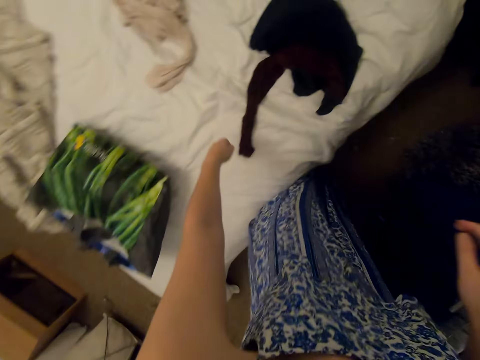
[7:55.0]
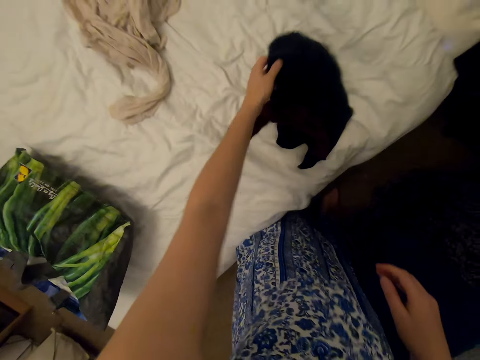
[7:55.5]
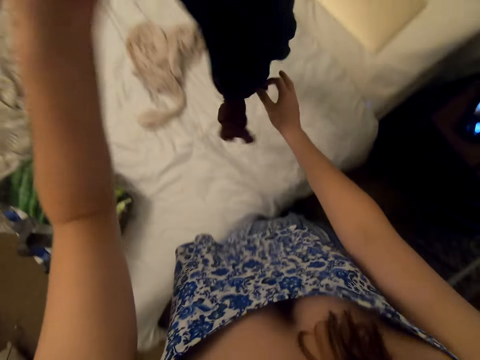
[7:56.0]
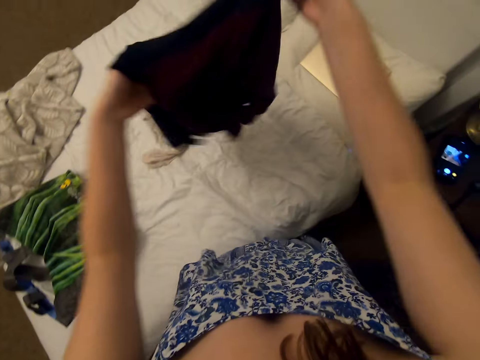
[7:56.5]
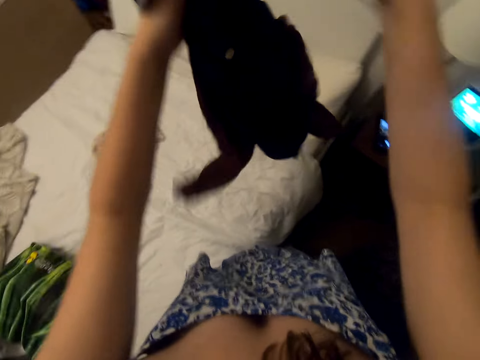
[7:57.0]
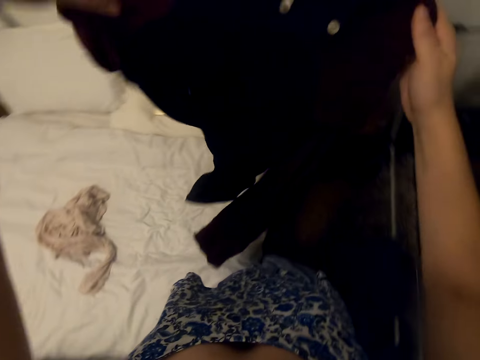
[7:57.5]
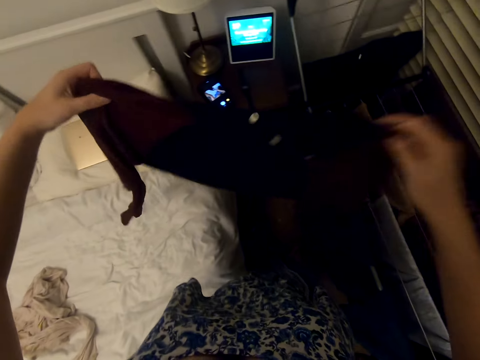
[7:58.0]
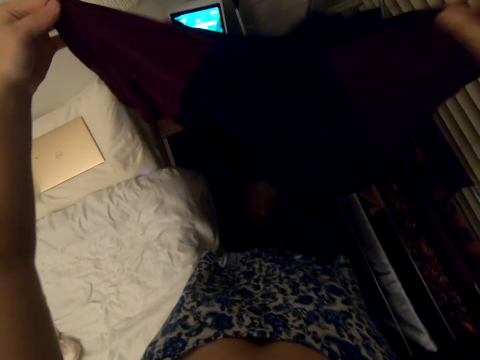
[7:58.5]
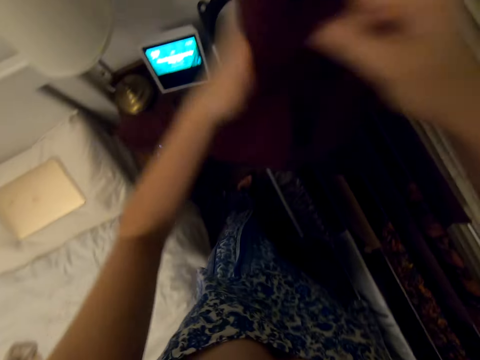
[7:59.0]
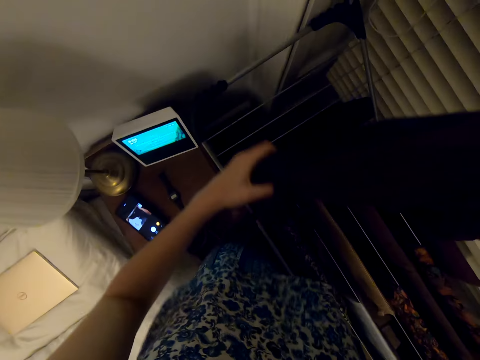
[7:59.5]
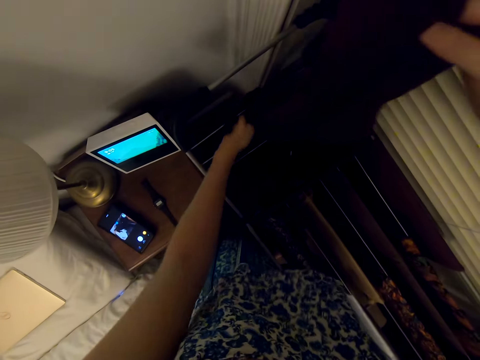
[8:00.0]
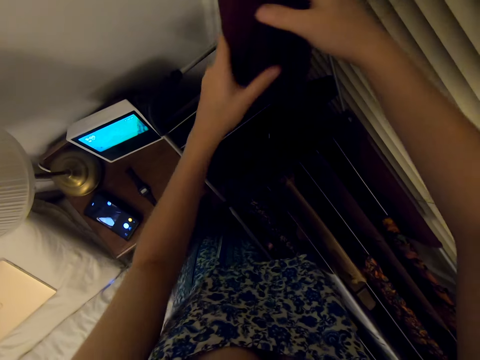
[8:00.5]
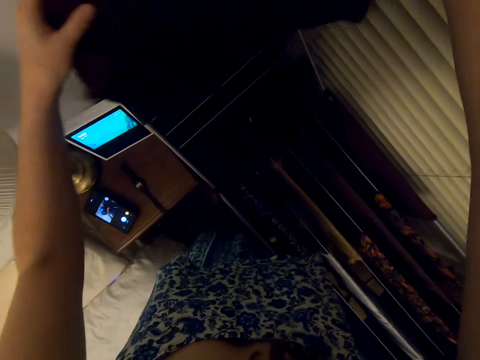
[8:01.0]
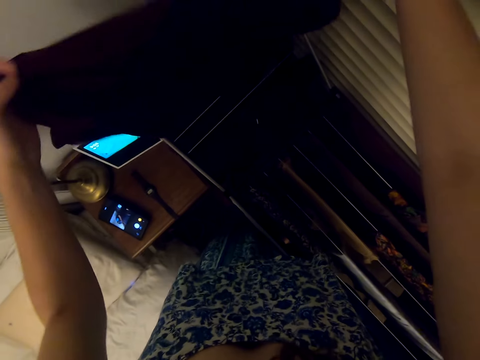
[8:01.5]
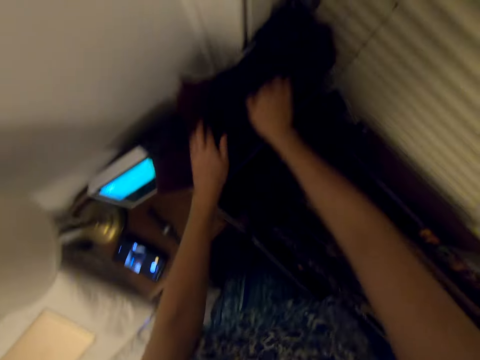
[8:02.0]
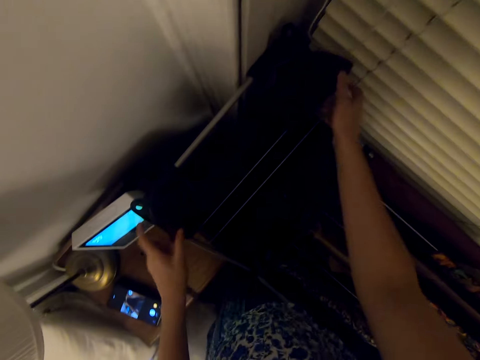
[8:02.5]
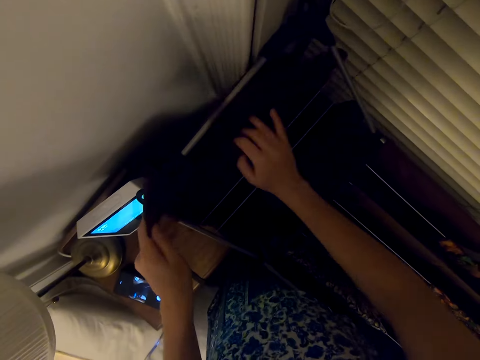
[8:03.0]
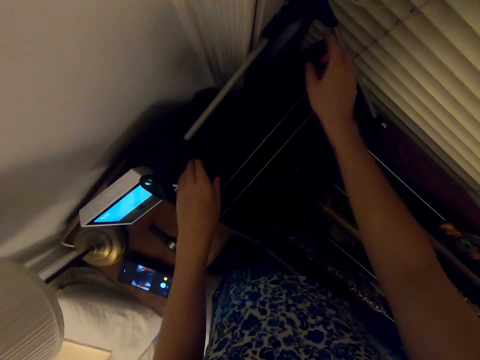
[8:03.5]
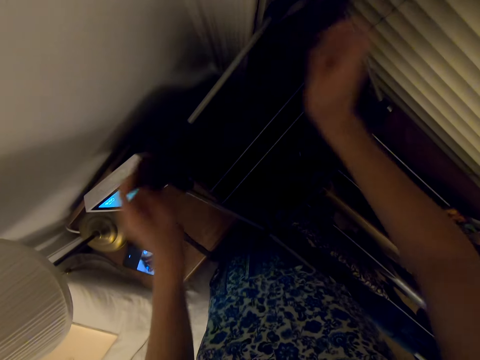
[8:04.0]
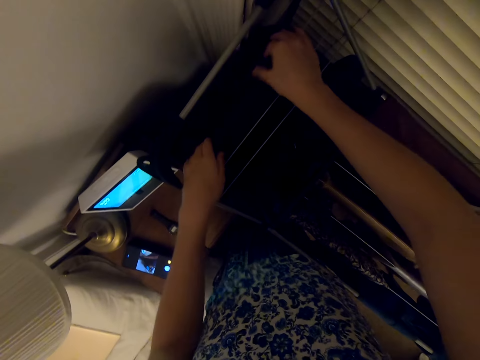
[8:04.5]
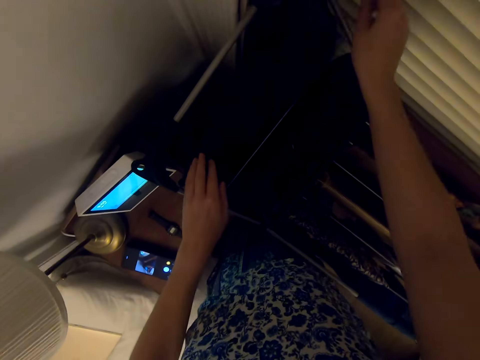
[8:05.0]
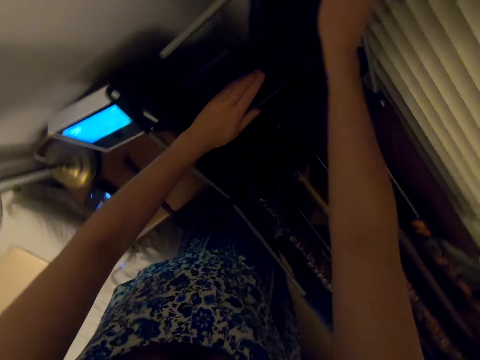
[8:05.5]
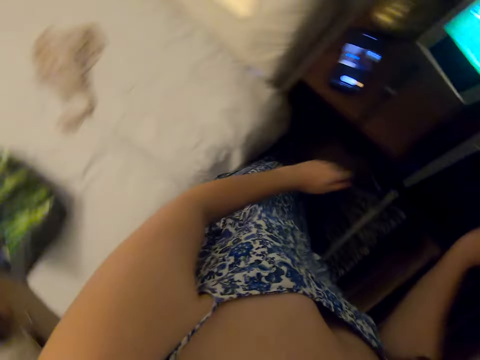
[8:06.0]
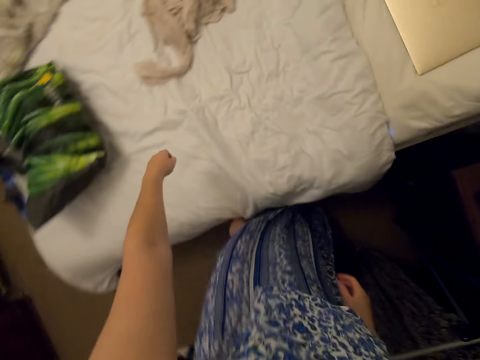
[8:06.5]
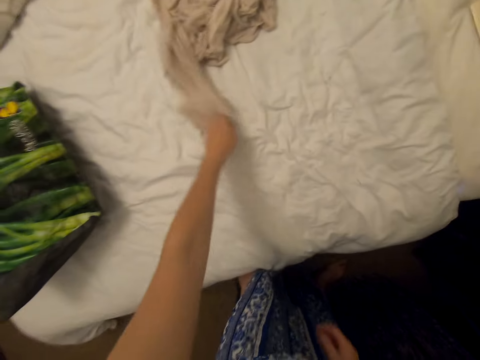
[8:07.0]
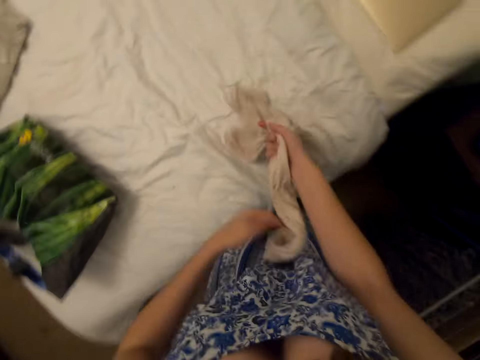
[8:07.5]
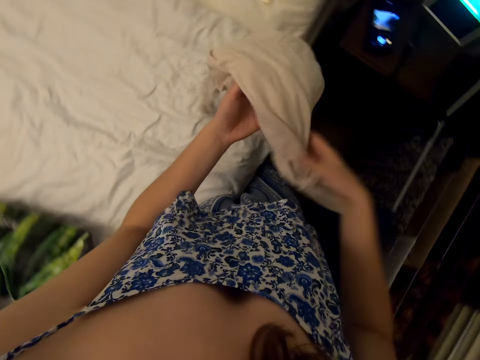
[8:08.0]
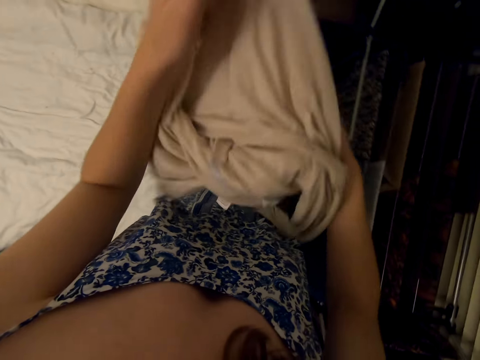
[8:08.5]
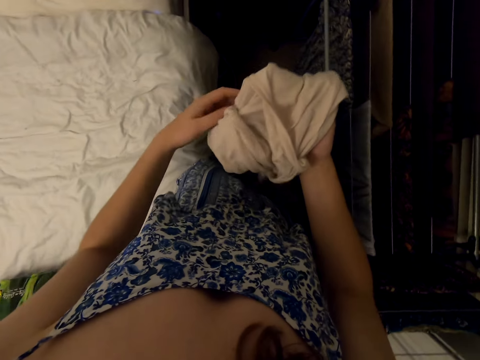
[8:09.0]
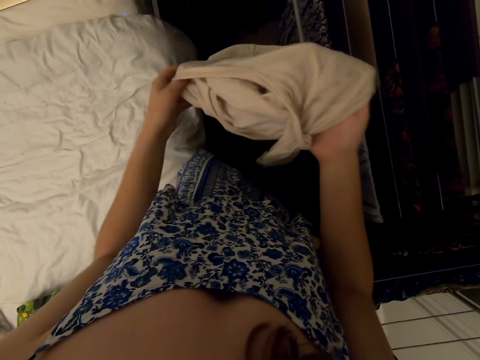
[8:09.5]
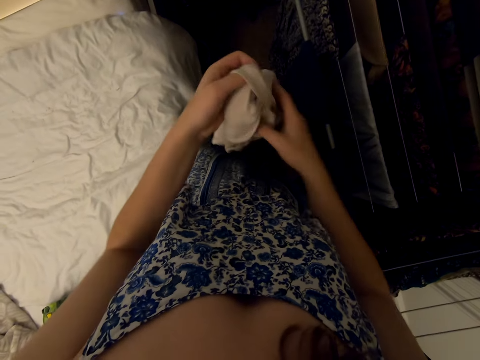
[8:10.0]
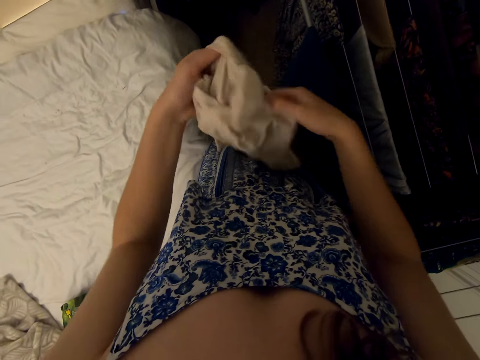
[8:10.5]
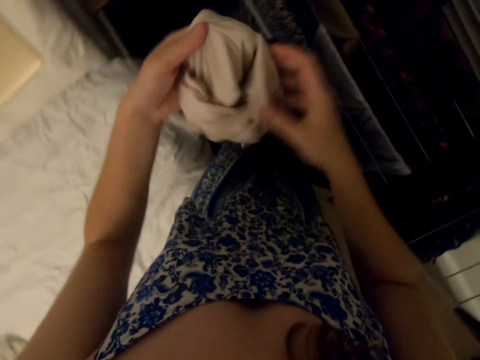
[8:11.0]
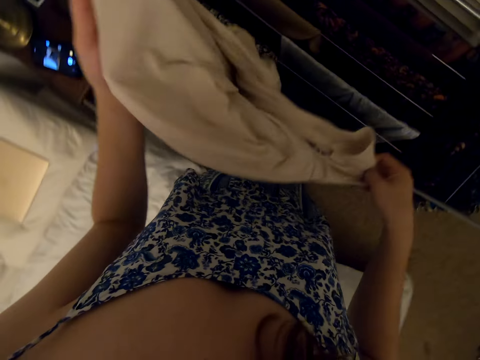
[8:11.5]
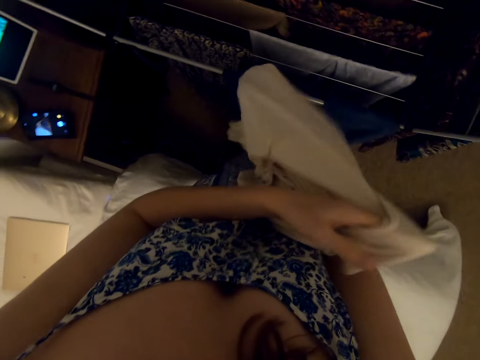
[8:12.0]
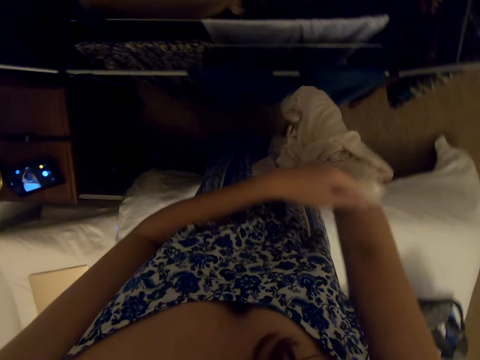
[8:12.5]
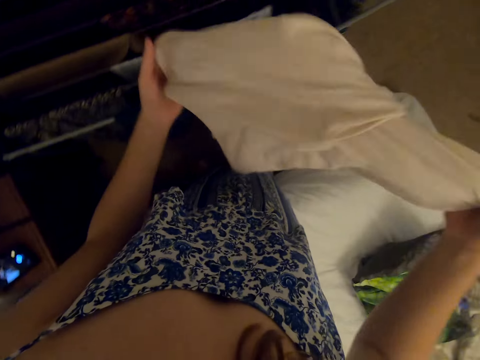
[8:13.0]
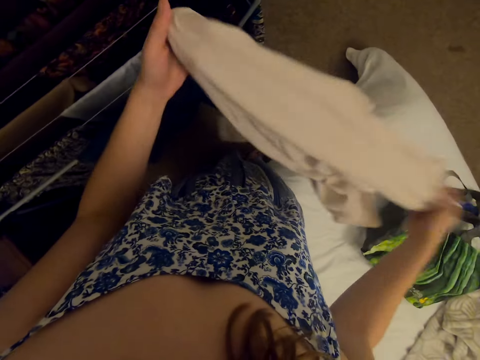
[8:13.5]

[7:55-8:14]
The camera wearer picks a sweater and hangs the sweater on the rack. They pick a sweater from the bed and turn the sweater.

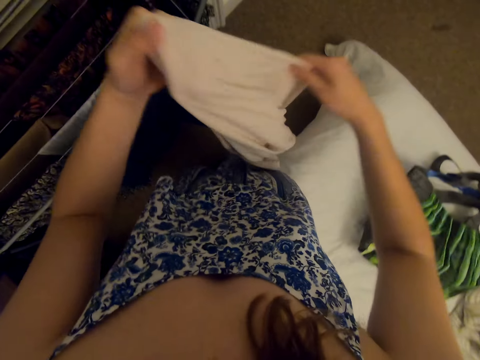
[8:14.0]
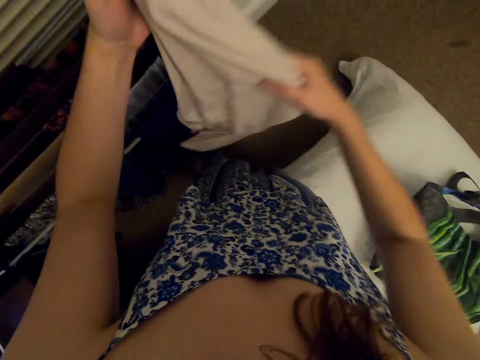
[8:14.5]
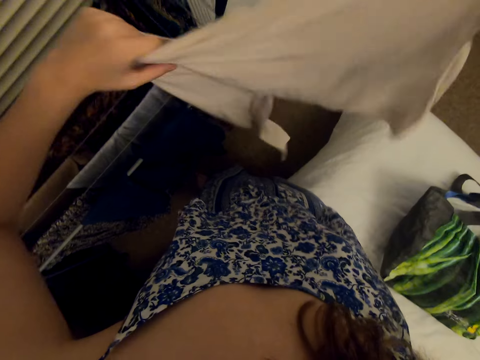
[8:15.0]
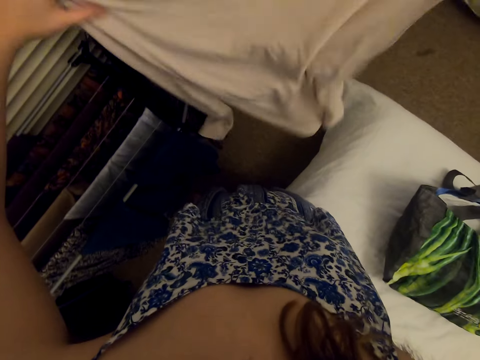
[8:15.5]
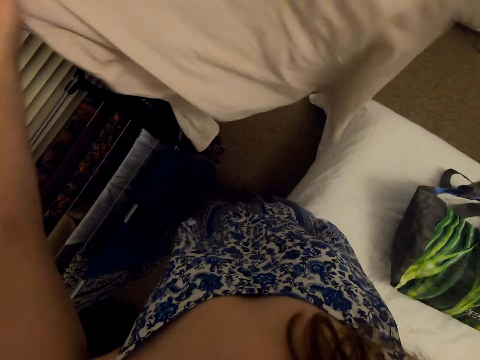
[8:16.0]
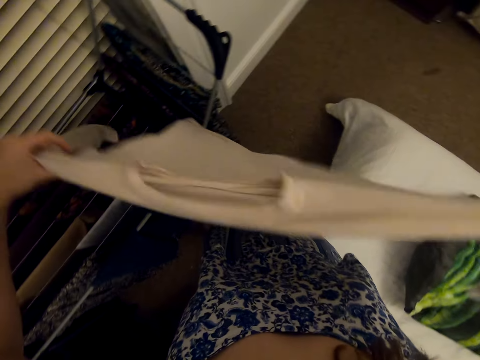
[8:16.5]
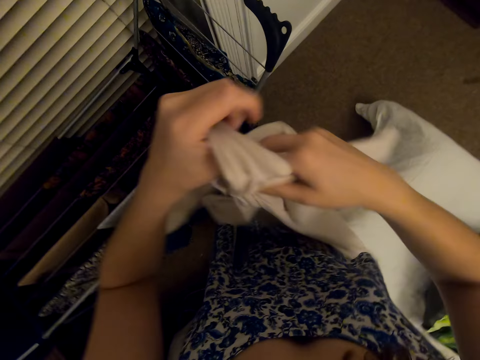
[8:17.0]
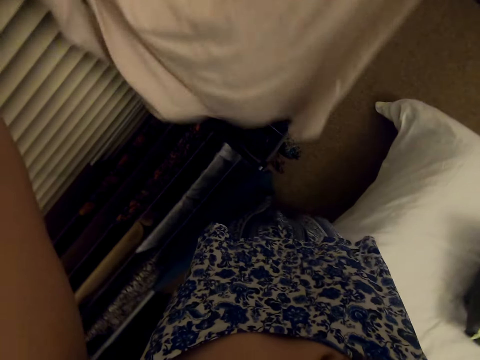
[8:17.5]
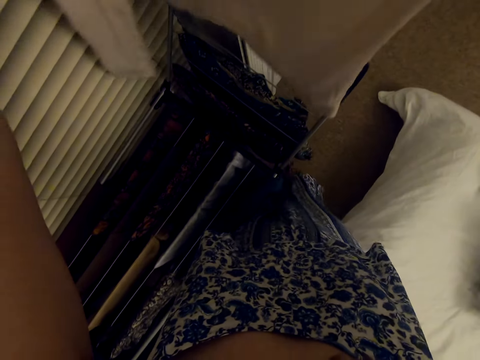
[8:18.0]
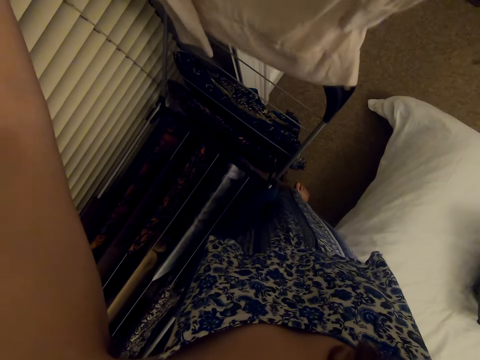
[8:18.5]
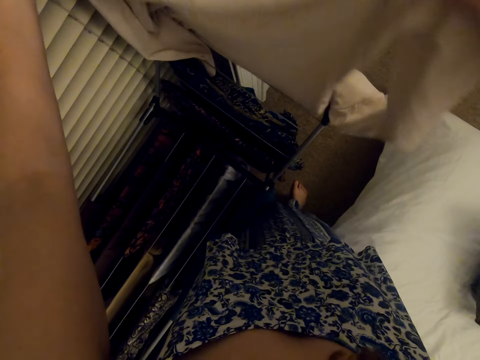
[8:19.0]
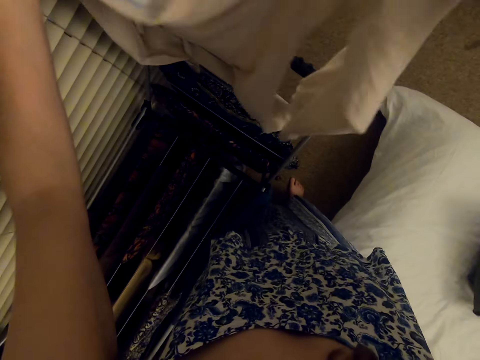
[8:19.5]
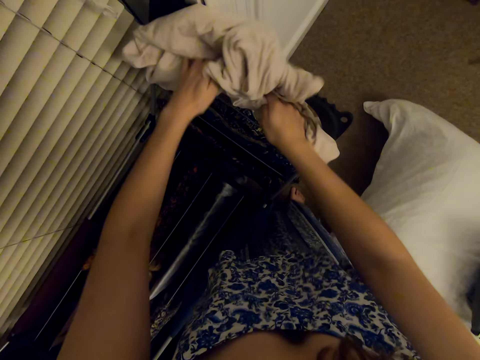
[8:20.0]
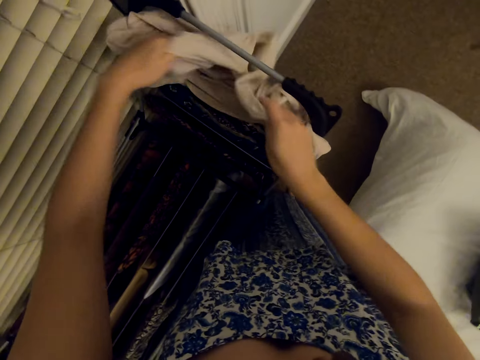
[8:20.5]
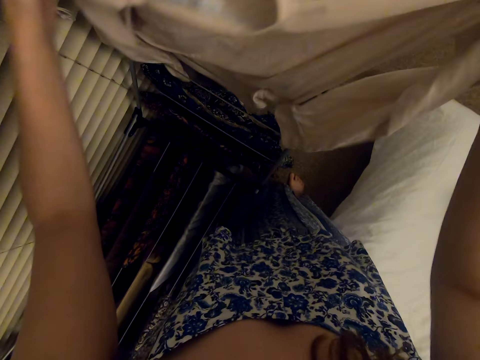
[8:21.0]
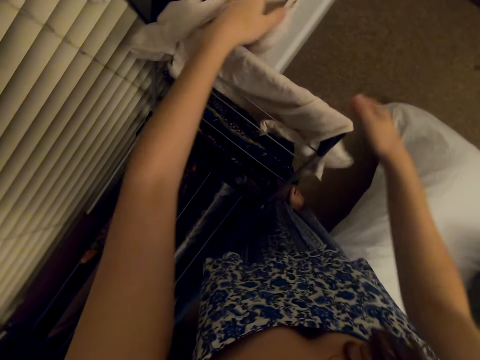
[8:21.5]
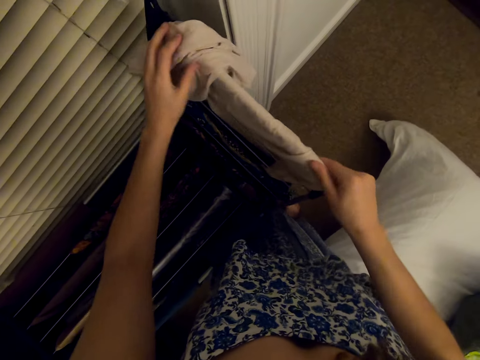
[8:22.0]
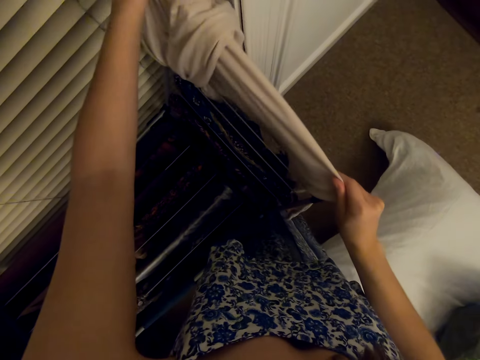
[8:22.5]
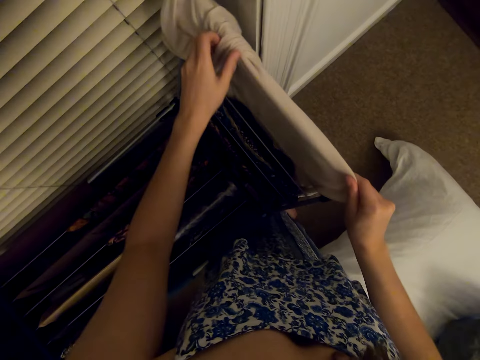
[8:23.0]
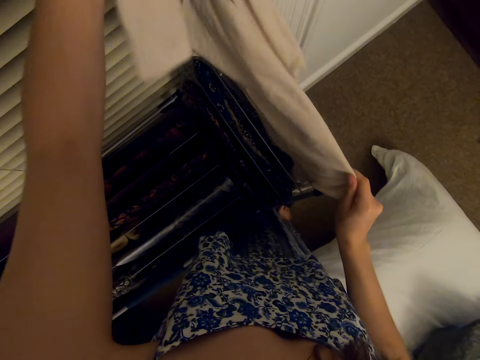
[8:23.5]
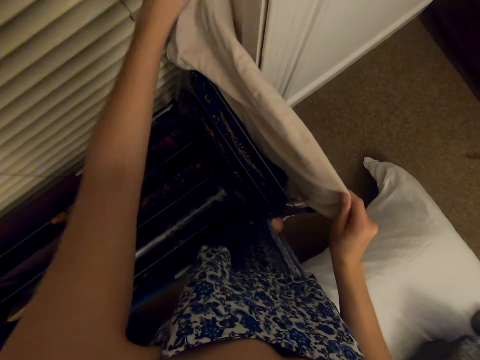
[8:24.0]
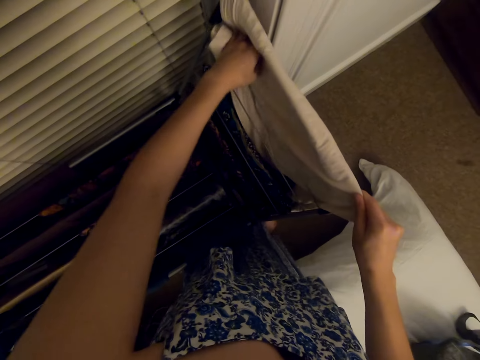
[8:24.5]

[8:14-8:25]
The camera wearer hangs the sweater on the rack.
